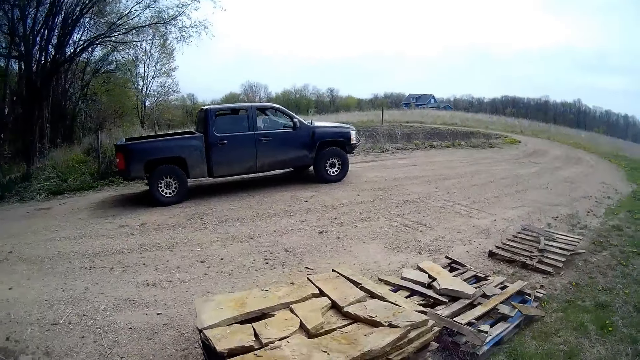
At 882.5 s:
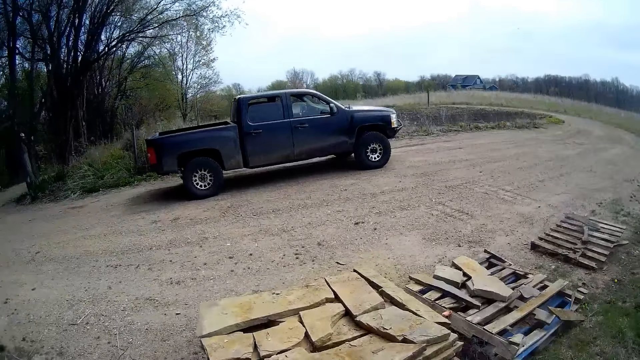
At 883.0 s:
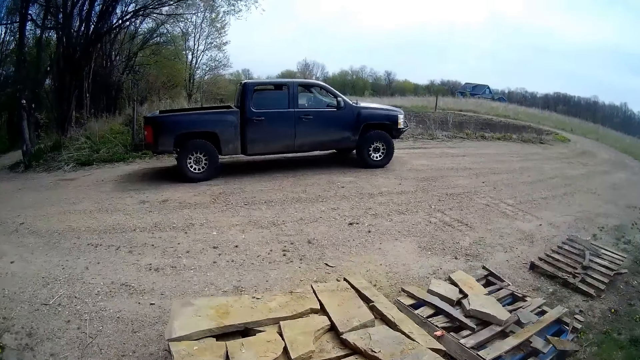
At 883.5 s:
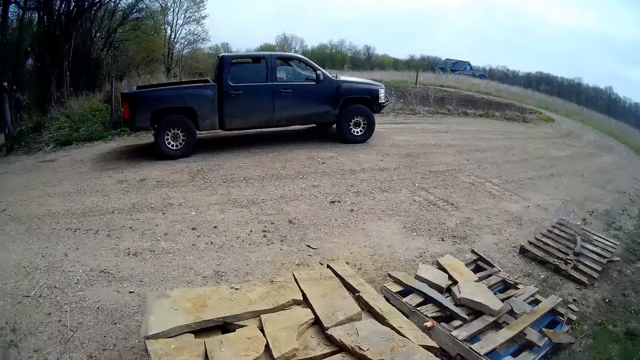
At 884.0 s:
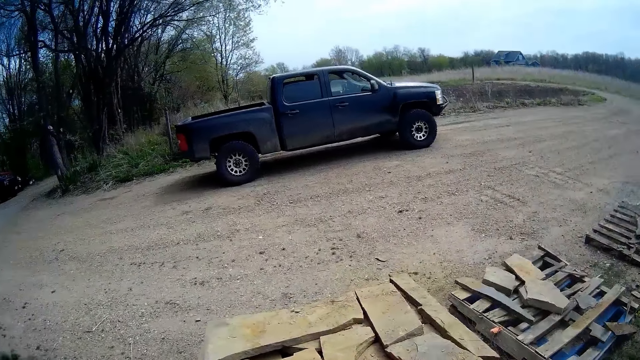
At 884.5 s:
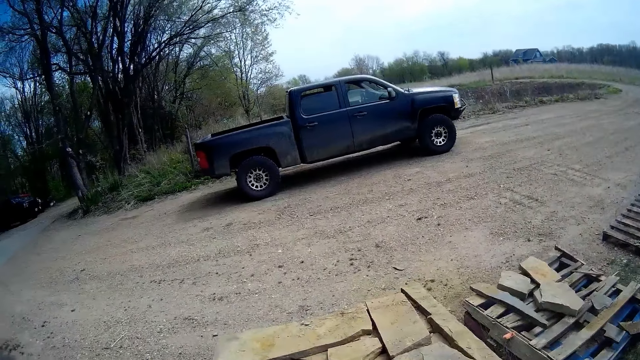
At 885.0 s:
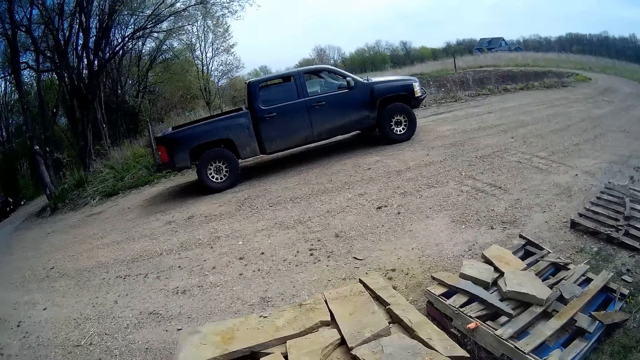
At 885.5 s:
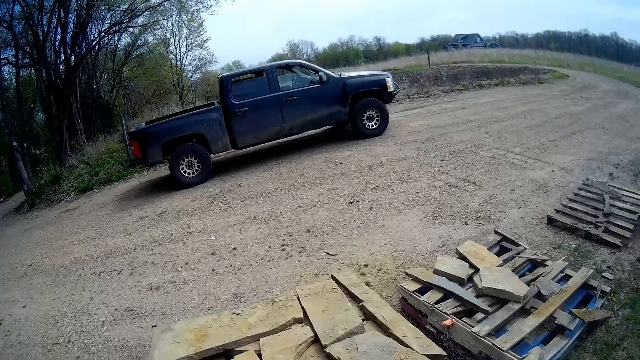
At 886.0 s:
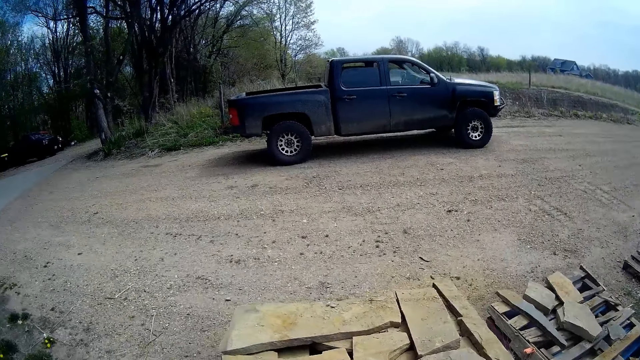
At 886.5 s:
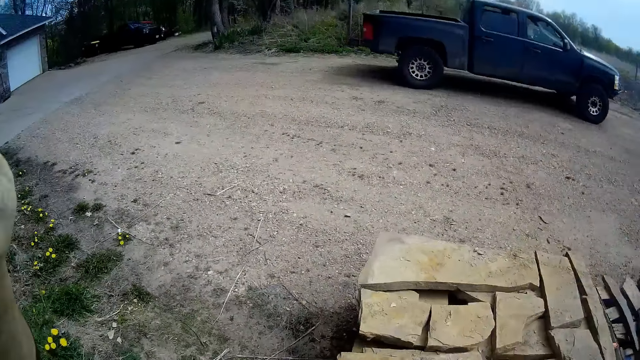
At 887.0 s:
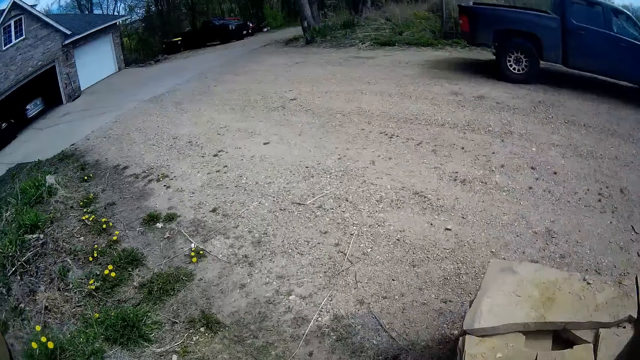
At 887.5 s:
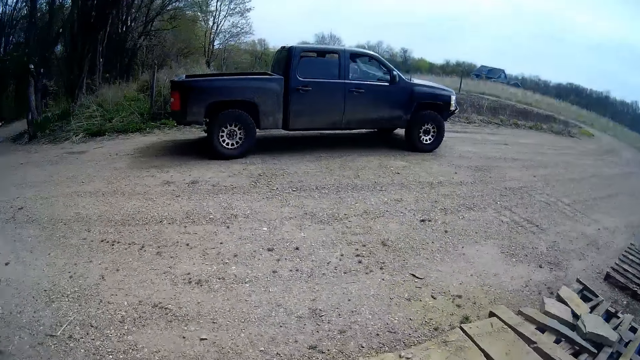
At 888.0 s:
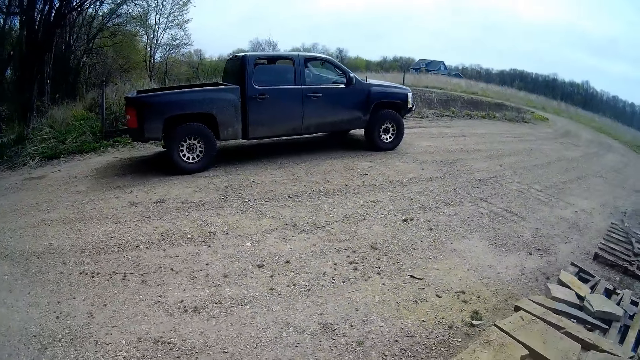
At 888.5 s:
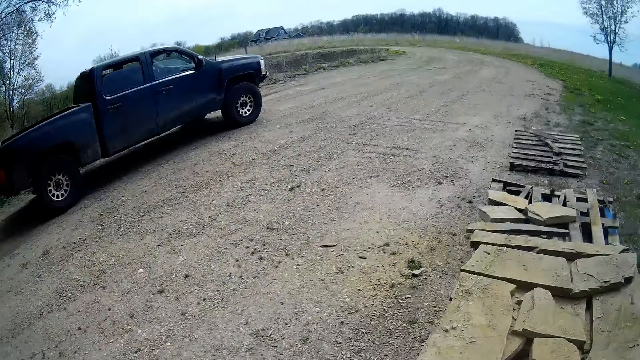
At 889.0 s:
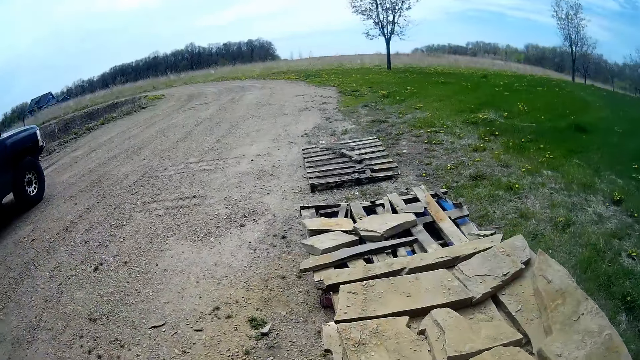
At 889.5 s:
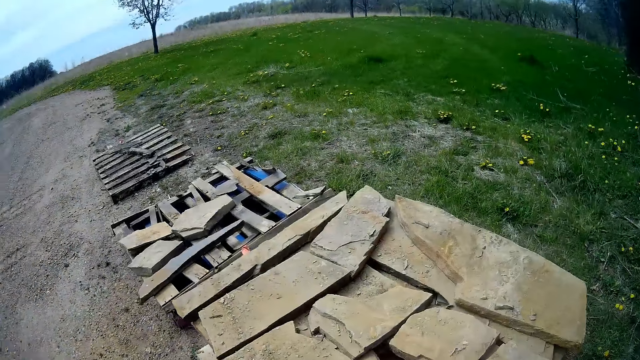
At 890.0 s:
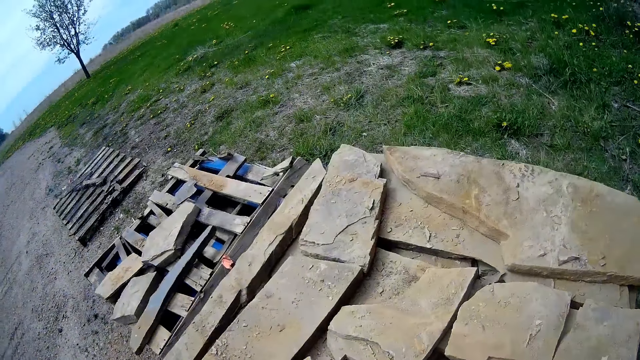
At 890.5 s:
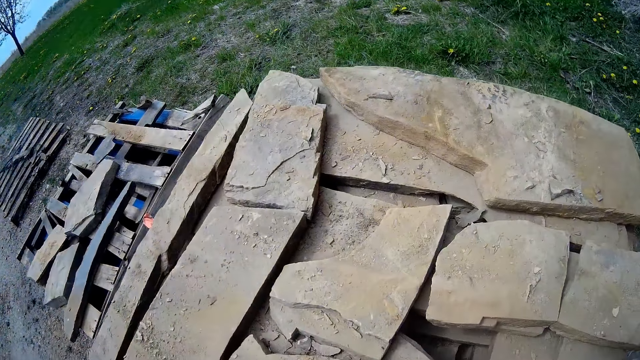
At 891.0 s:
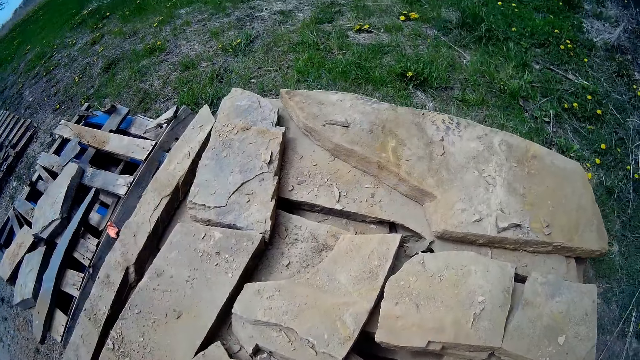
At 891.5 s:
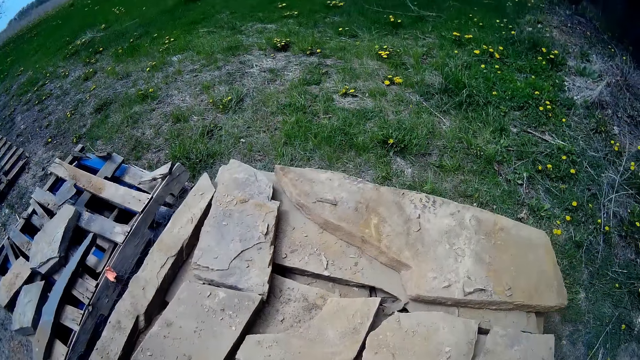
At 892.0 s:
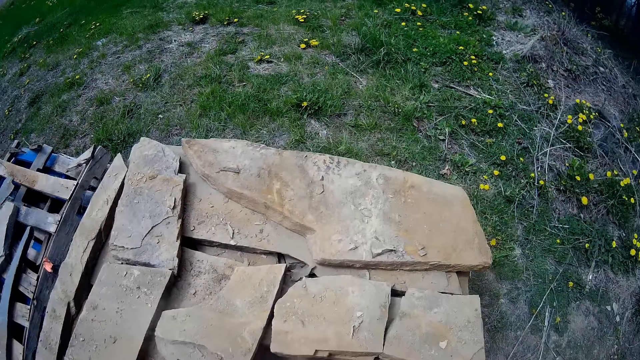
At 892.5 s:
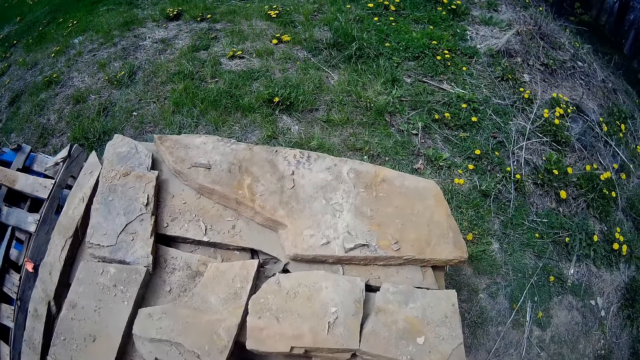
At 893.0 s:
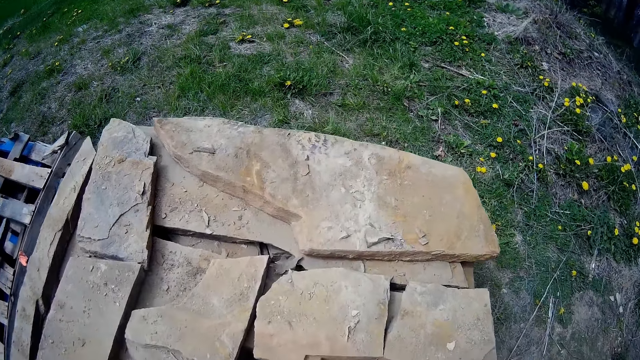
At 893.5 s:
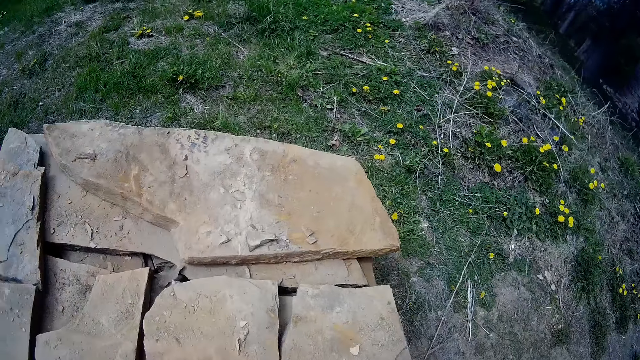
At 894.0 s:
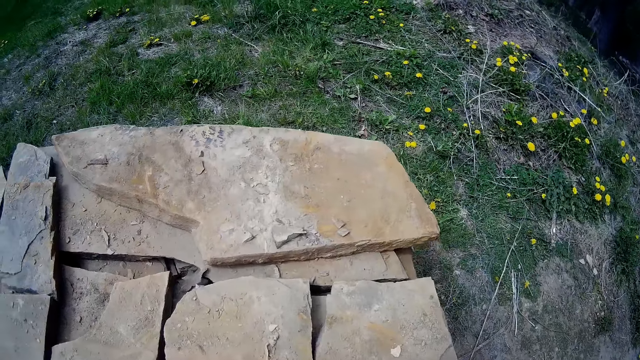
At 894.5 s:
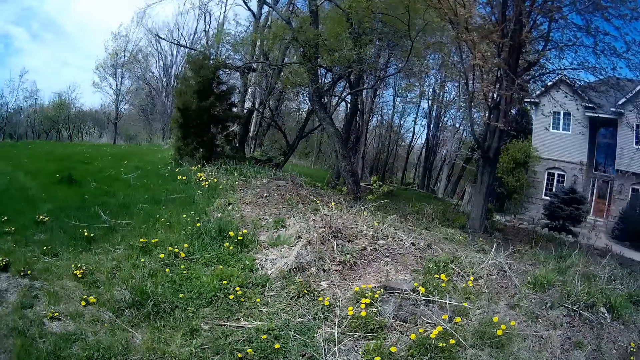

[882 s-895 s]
The camera wearer touches his face with both hands. He picks up the stone.

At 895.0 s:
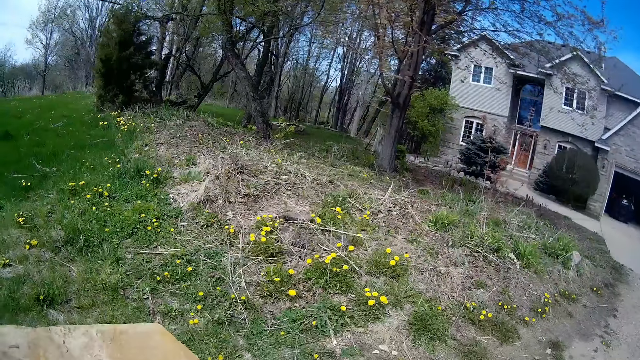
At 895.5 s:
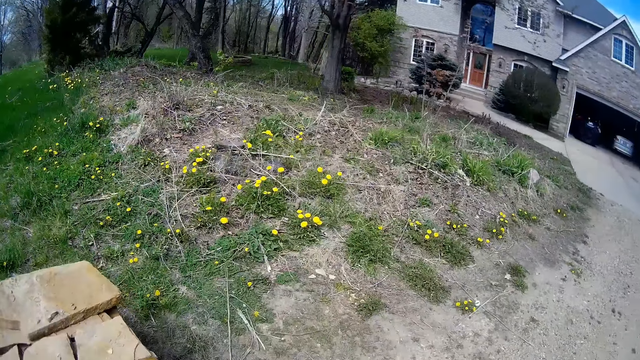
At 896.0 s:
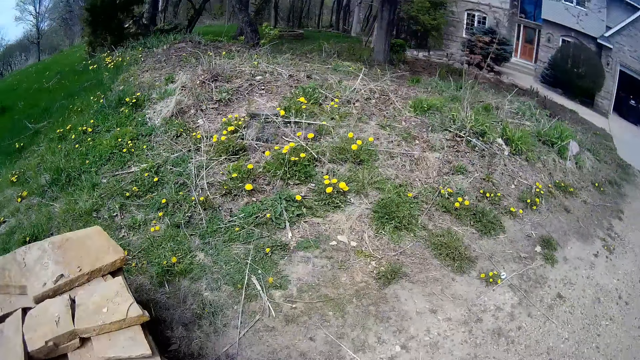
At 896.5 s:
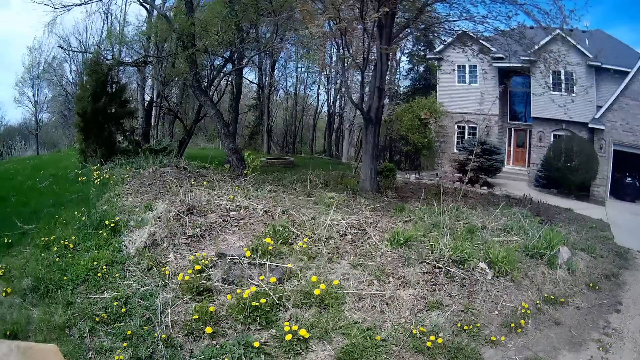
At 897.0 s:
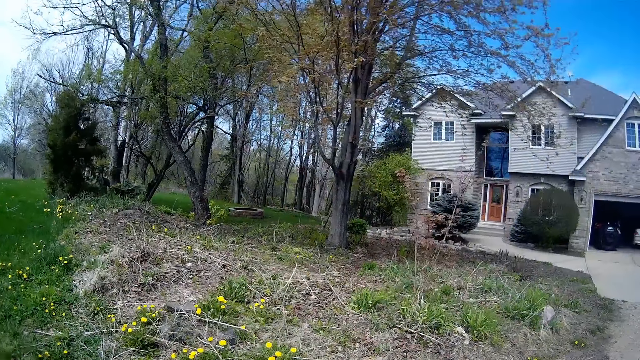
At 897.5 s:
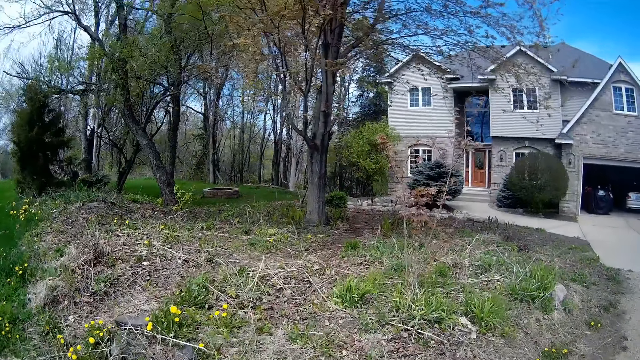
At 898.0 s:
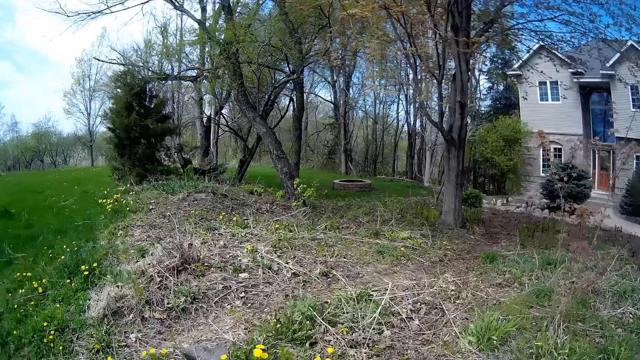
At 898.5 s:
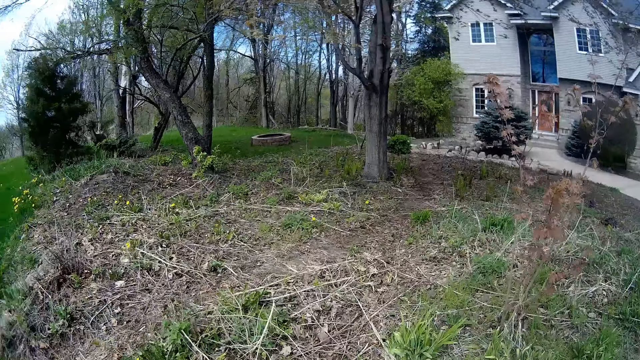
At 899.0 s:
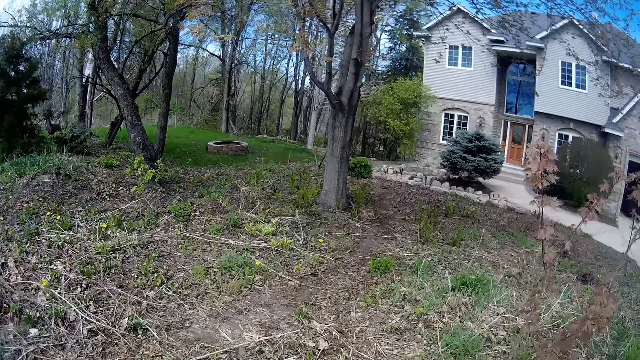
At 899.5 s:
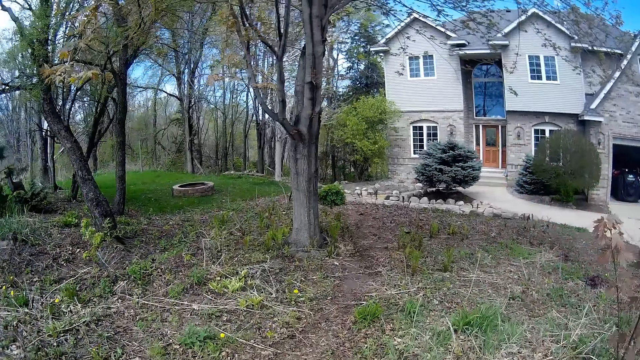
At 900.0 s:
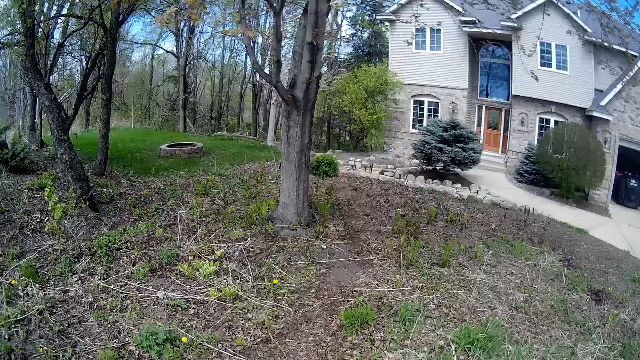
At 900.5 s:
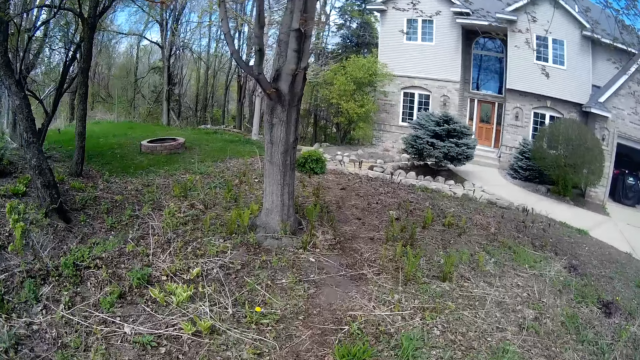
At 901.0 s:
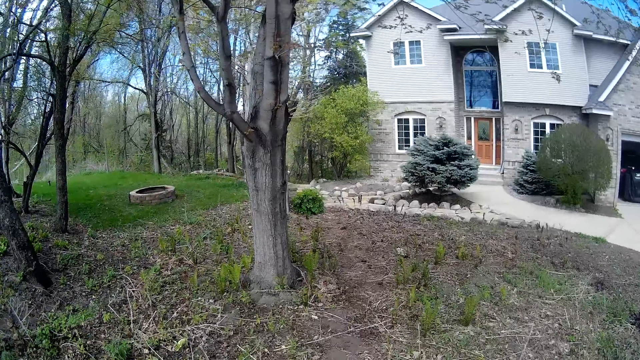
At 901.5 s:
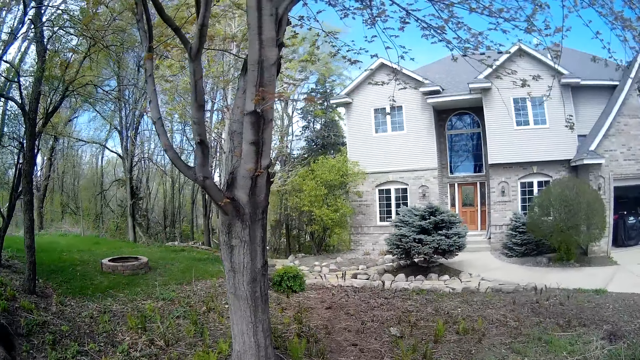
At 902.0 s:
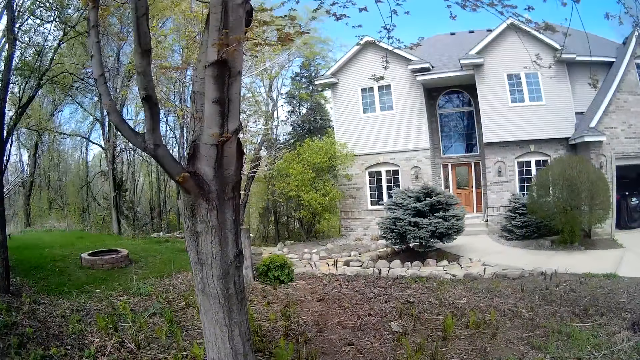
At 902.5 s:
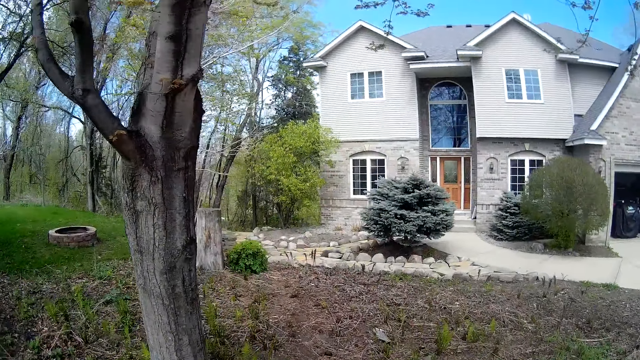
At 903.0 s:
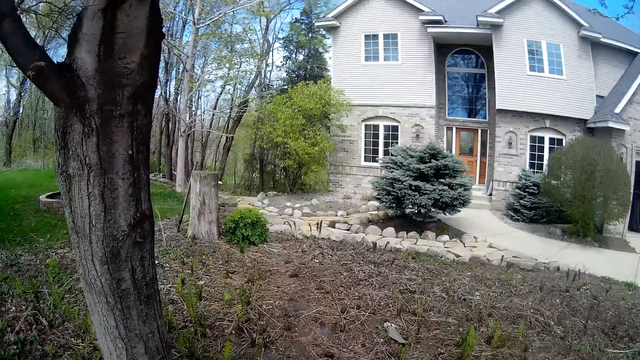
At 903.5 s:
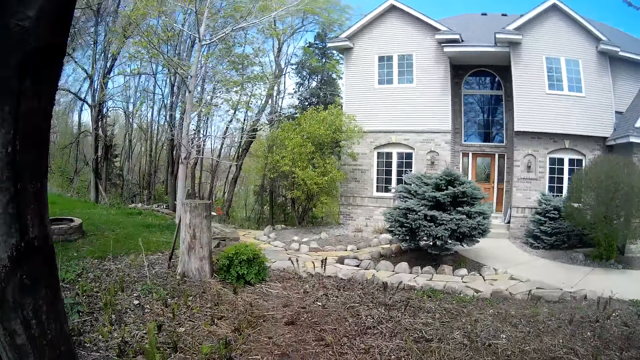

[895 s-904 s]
The camera wearer walks to the backyard of a building.
